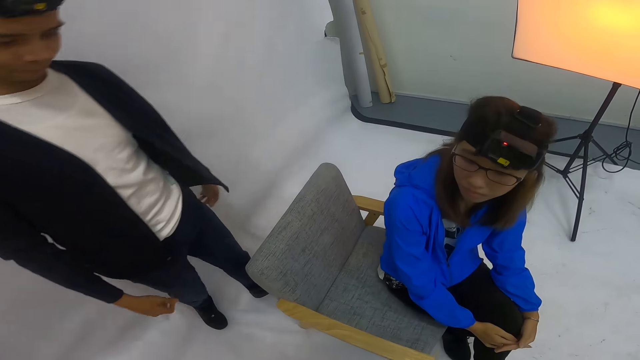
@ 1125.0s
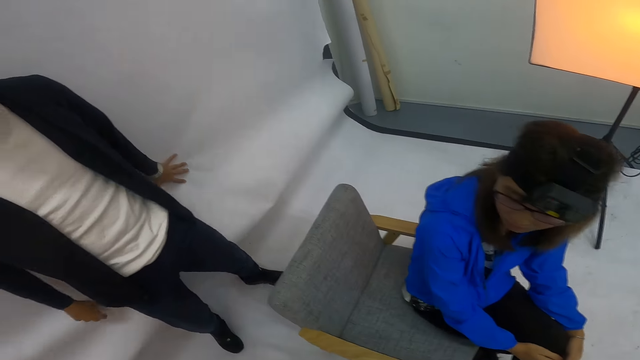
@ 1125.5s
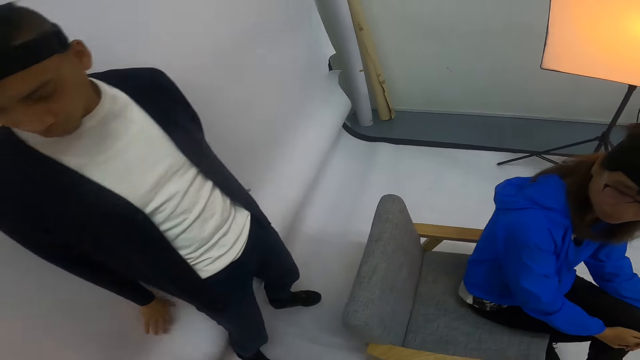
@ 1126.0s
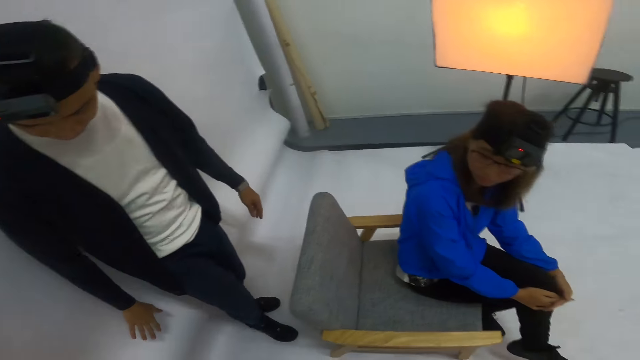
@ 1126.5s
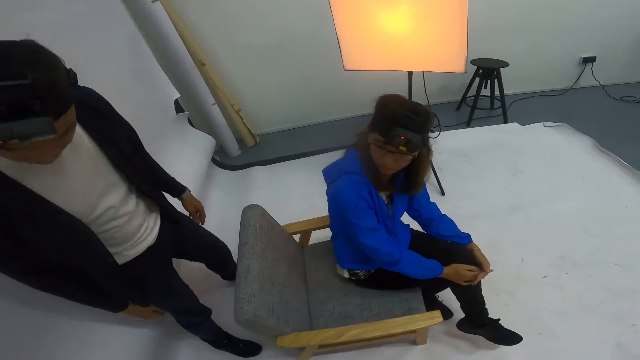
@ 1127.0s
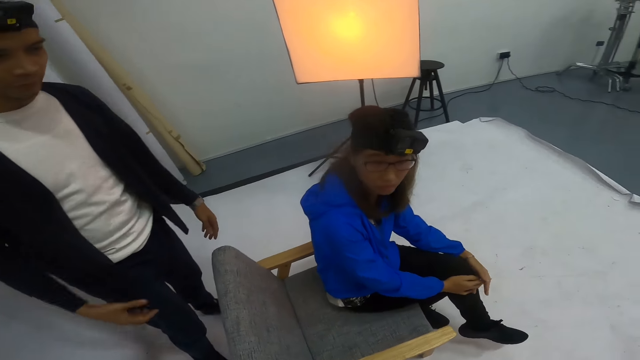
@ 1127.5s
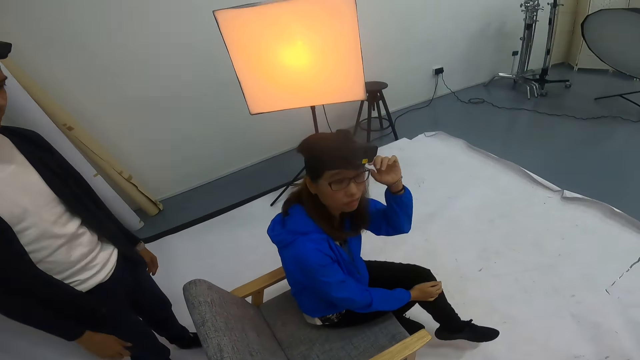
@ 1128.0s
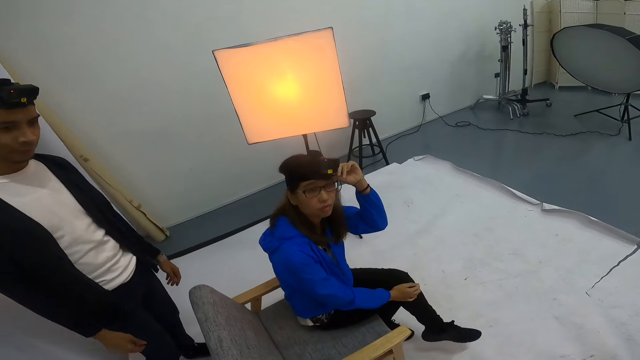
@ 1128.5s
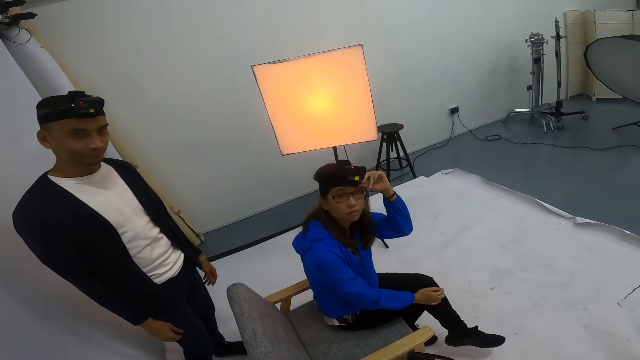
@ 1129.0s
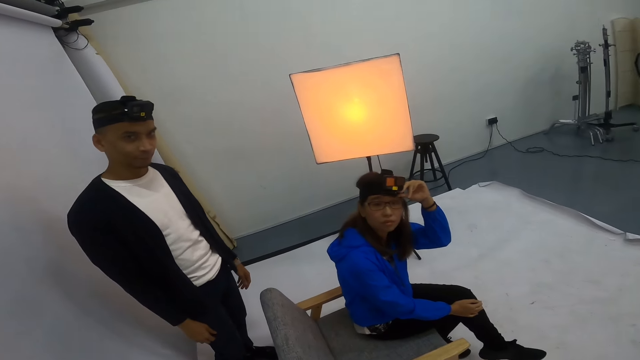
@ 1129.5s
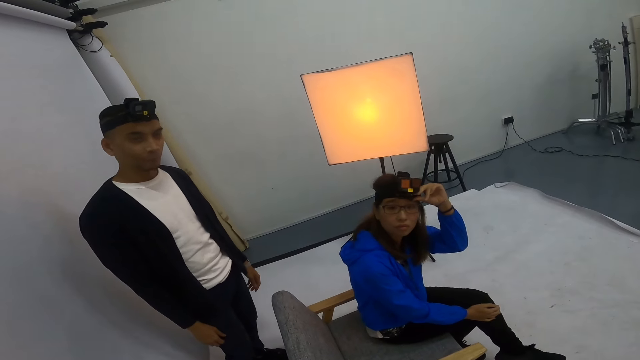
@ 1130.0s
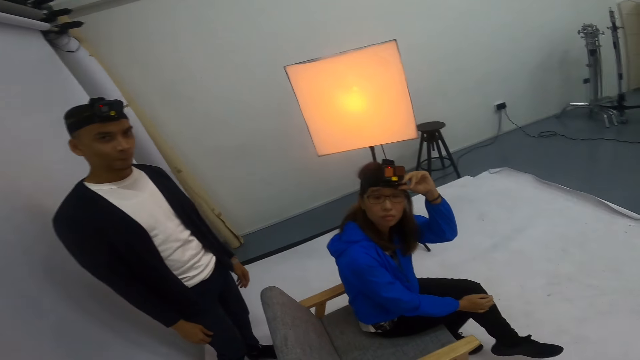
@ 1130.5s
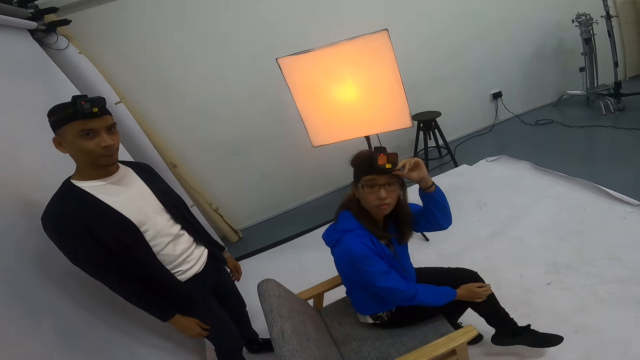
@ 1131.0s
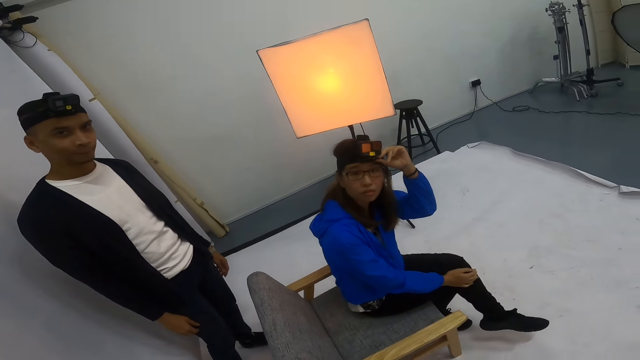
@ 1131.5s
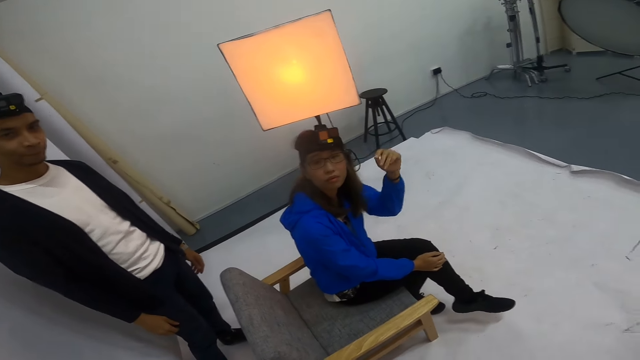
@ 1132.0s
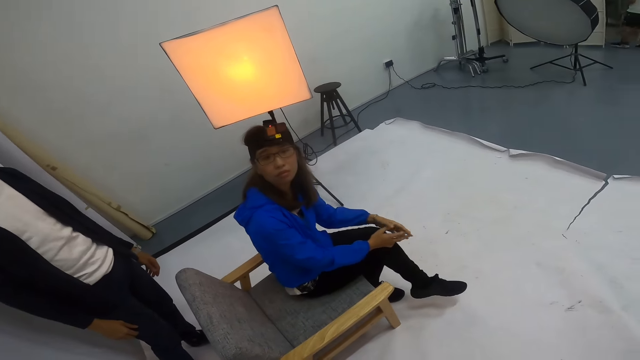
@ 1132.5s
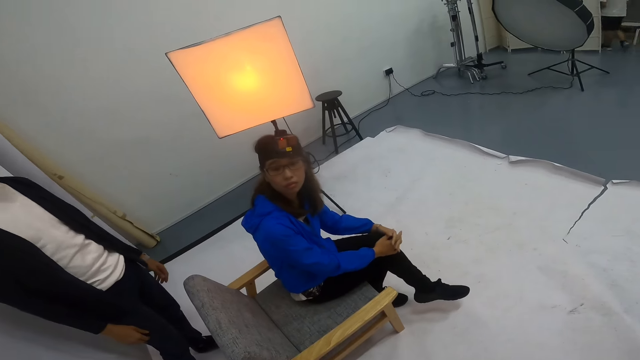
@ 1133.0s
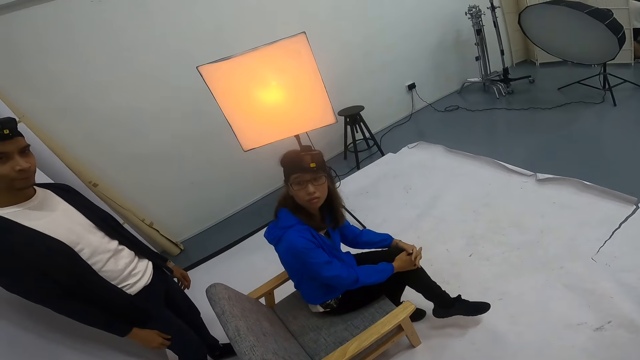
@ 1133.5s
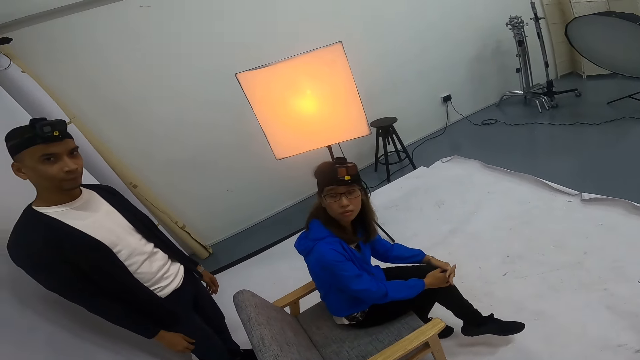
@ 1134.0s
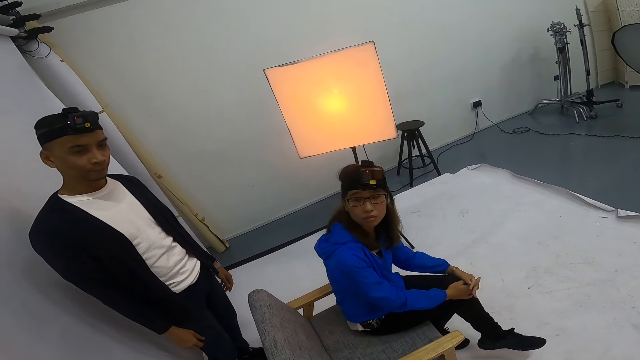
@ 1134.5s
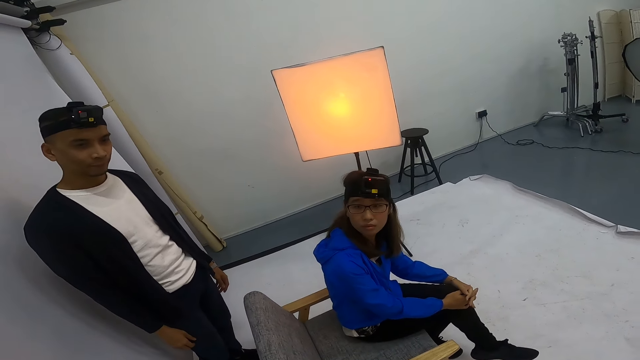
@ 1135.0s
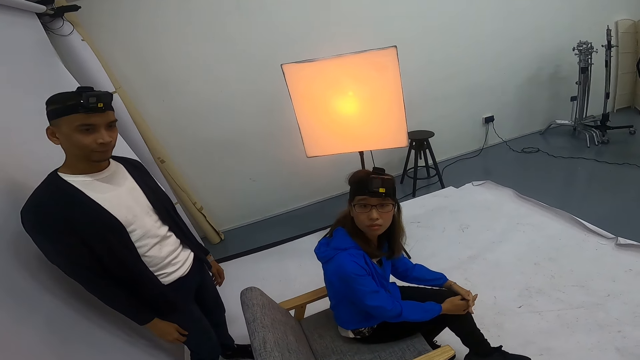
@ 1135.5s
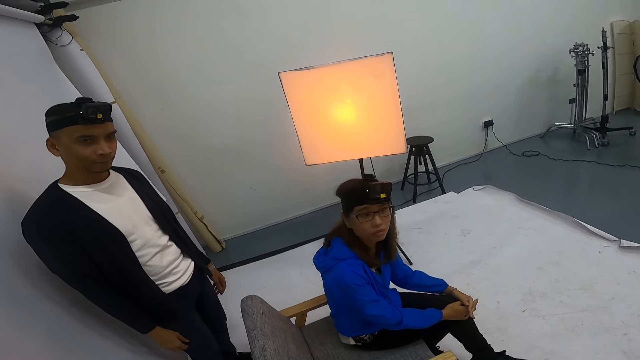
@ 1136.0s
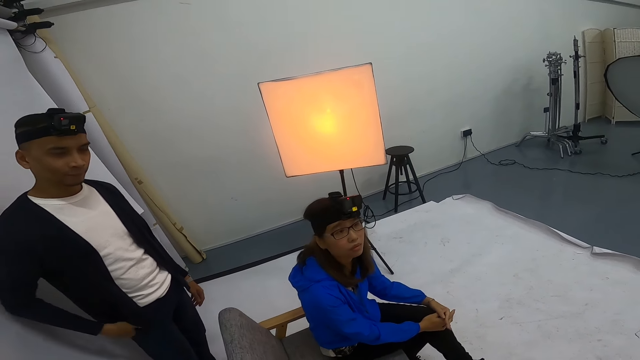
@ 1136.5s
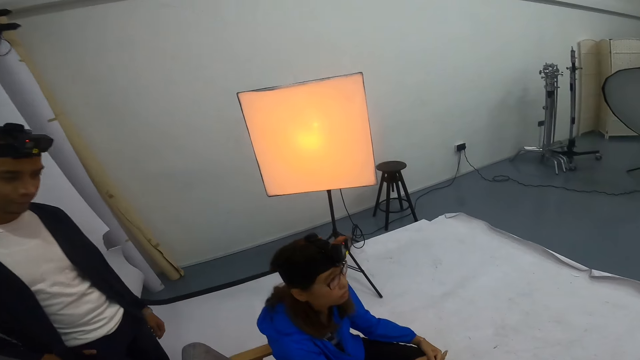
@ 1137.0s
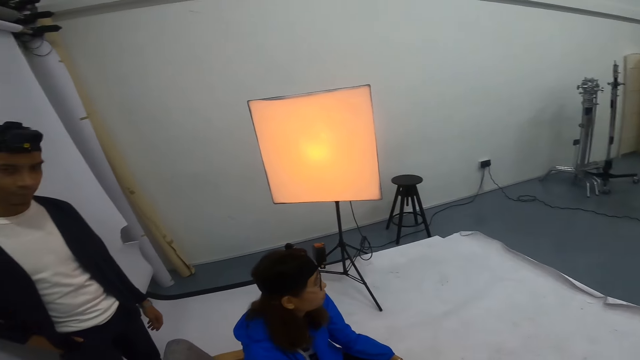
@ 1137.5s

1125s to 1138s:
A man moves backwards, touches the wallpaper and moves to the left. A woman adjusts a camera. The man nods his head. The woman adjusts the camera and lowers her left hand. The man nods his head.

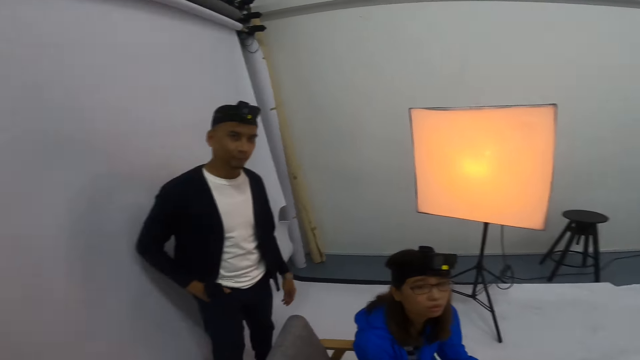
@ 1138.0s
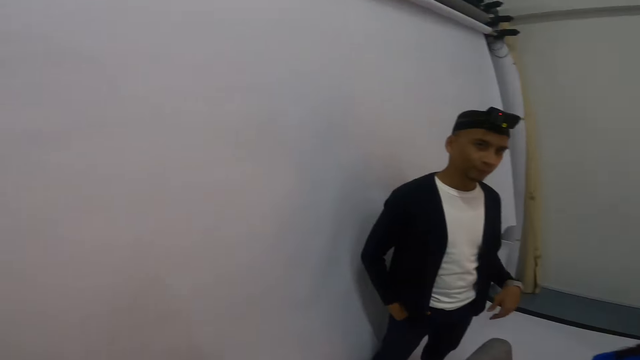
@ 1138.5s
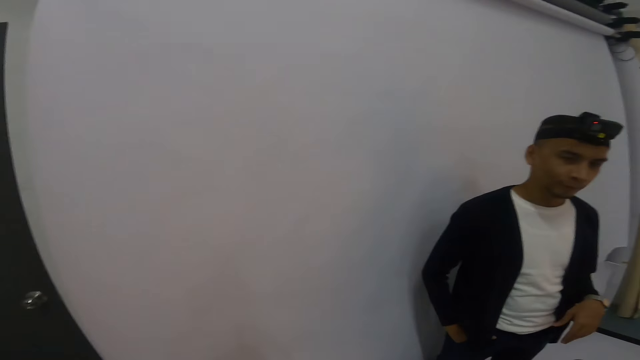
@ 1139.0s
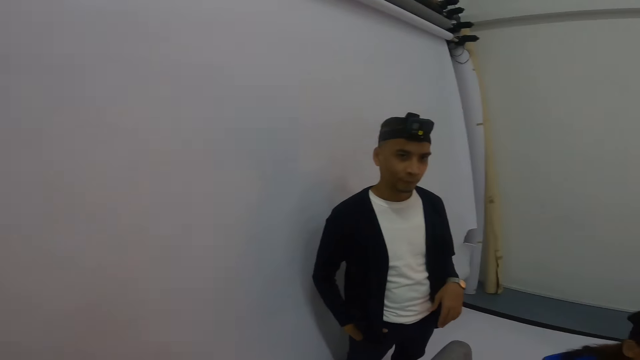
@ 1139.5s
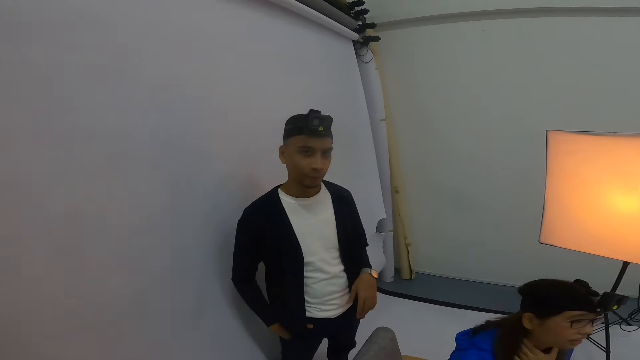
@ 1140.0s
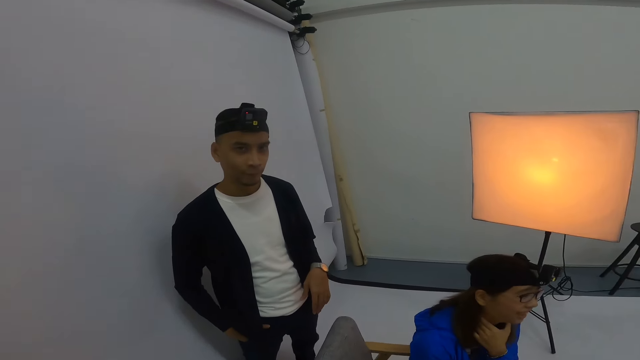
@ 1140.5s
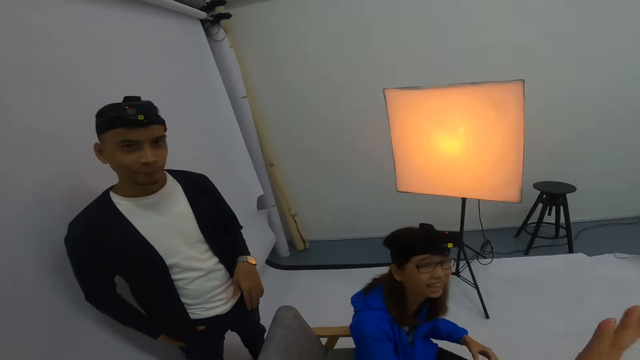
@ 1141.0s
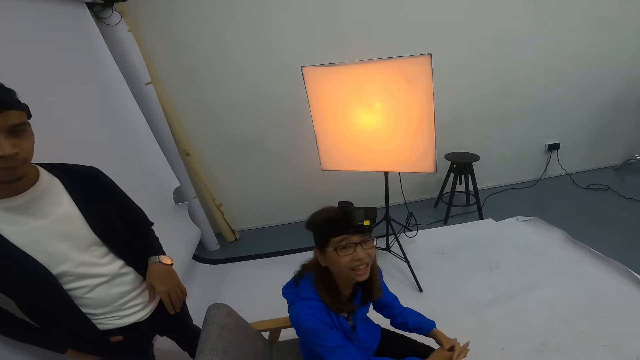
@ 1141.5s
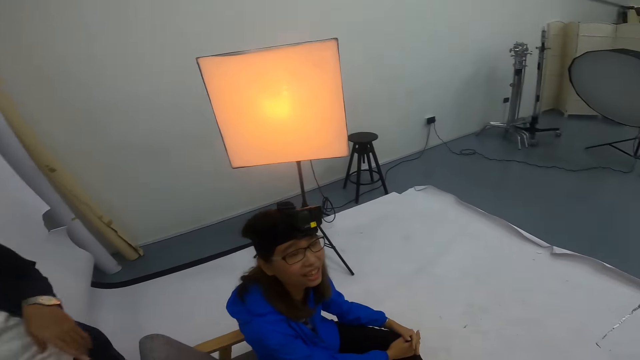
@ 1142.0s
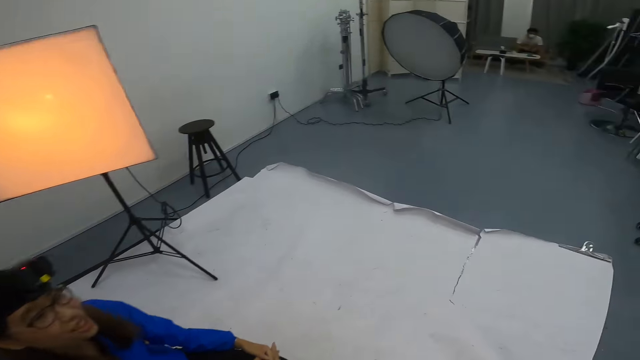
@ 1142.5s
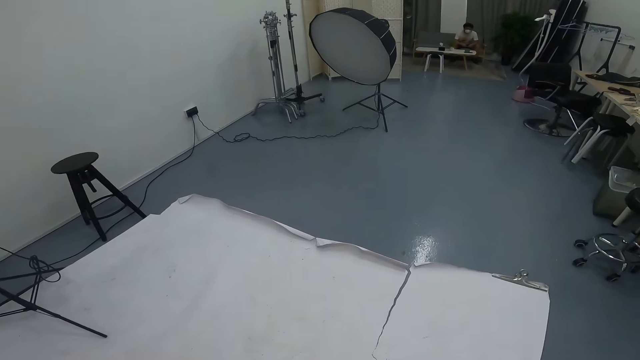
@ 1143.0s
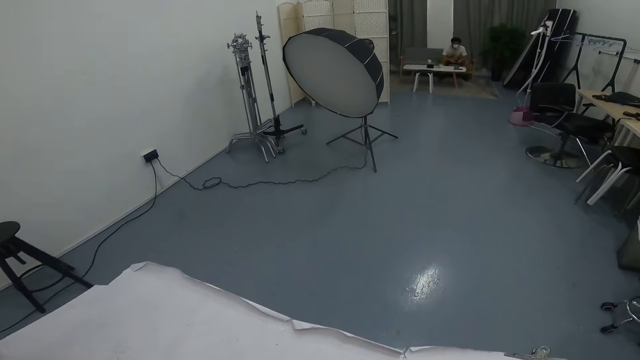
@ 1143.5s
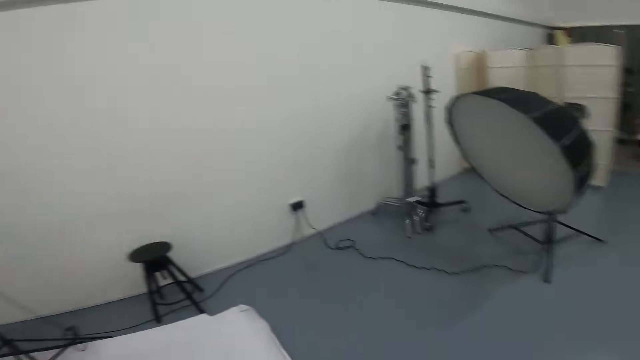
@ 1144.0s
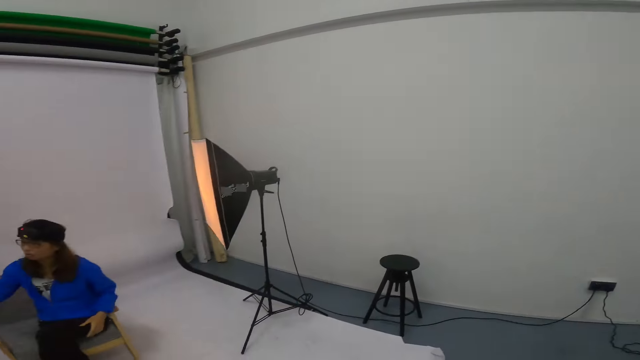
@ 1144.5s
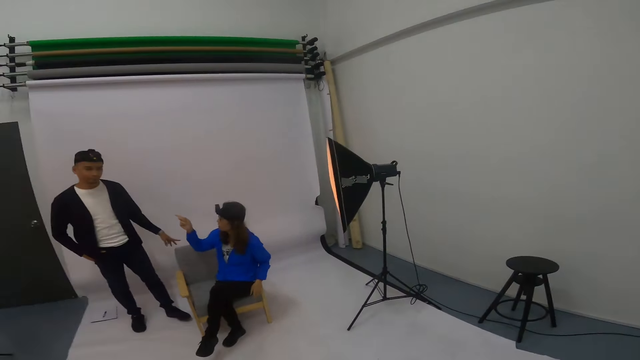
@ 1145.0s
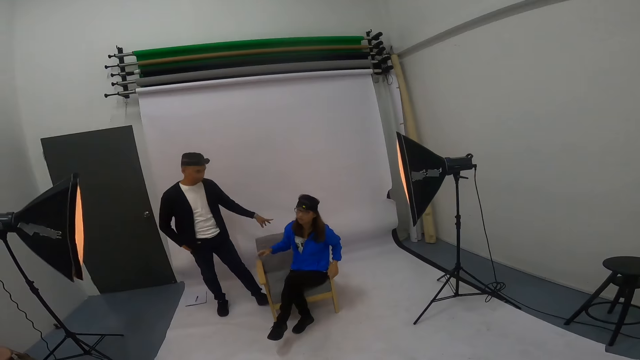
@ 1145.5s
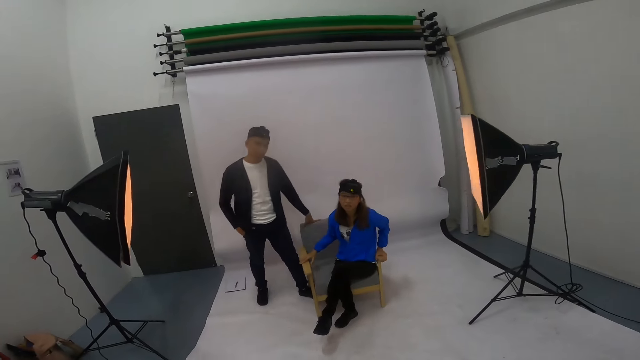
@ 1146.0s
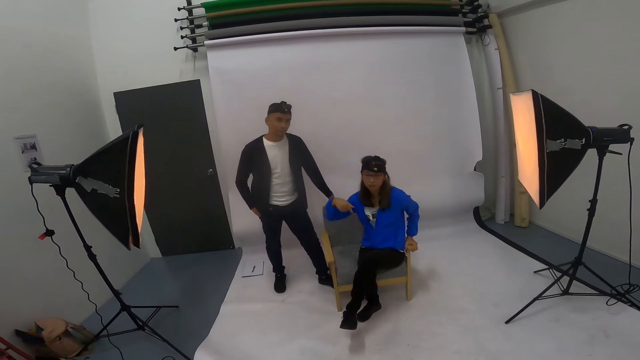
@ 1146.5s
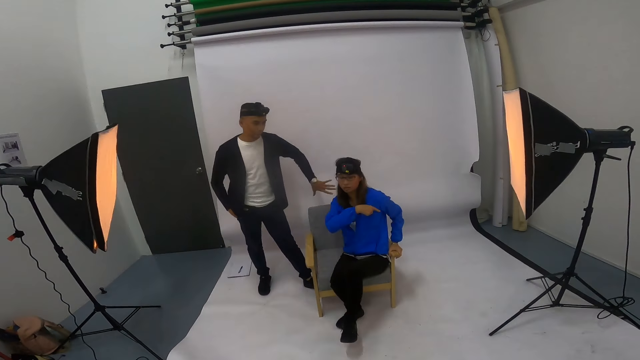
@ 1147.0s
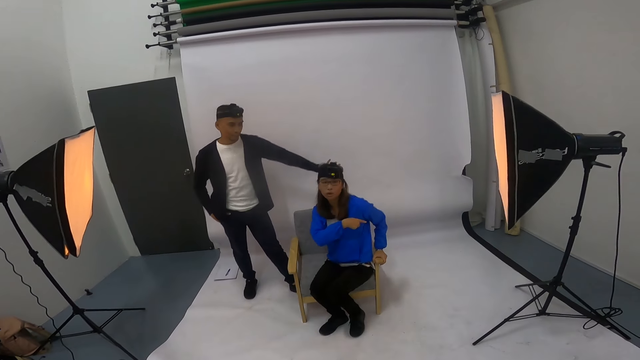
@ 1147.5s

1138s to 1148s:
The camera wearer looks around the room. She moves her hand. She looks around the room. She looks at a person. She looks around the room. A woman points at a man. The man places his left hand on the chair. The woman gestures at the camera wearer.
